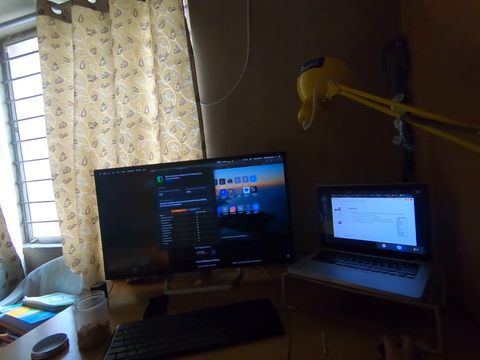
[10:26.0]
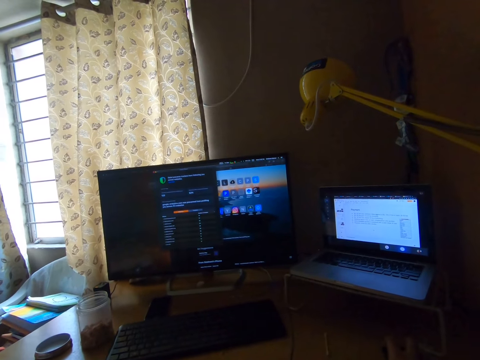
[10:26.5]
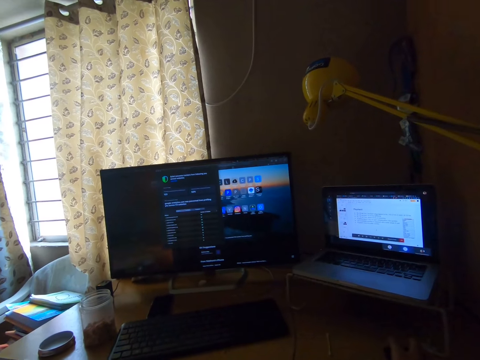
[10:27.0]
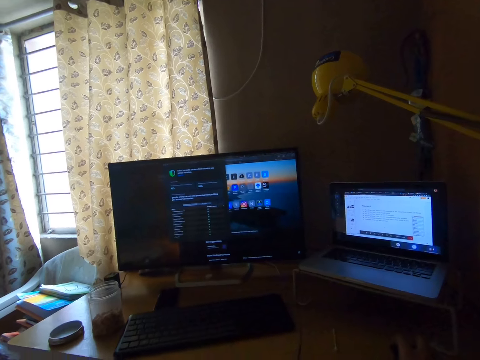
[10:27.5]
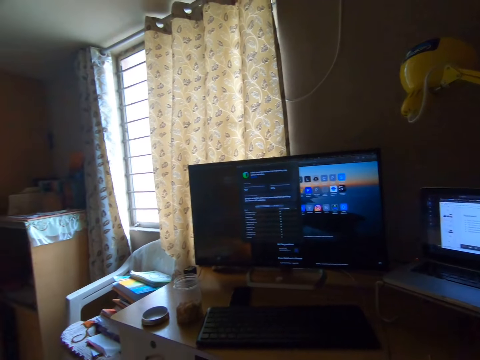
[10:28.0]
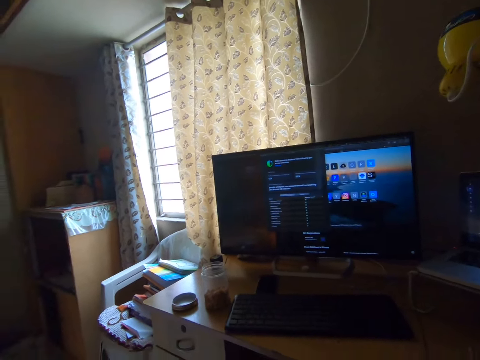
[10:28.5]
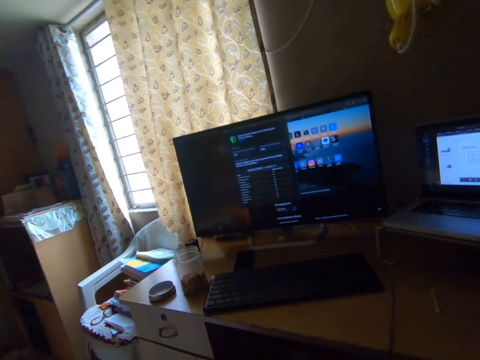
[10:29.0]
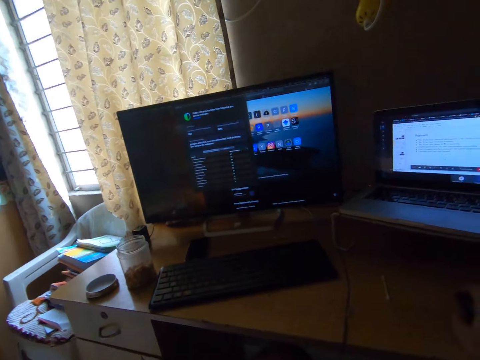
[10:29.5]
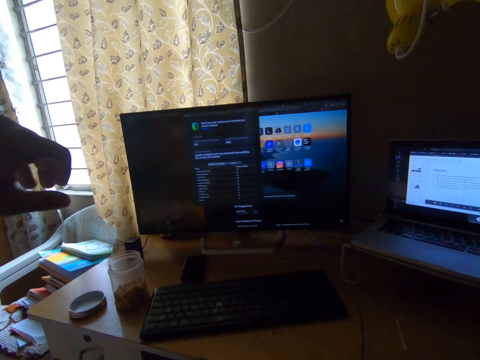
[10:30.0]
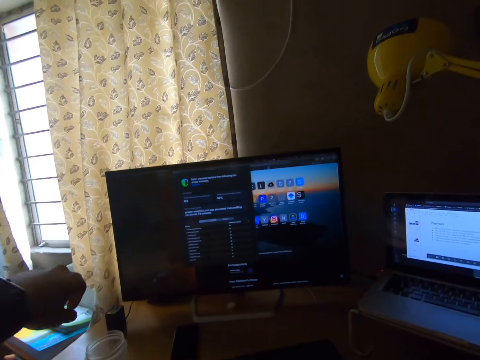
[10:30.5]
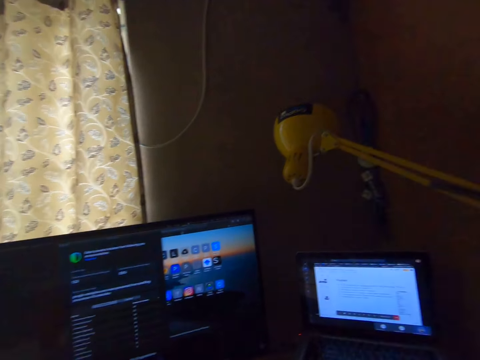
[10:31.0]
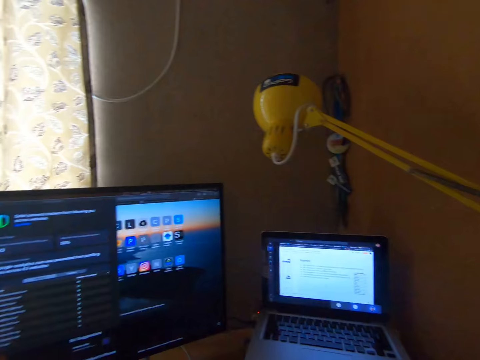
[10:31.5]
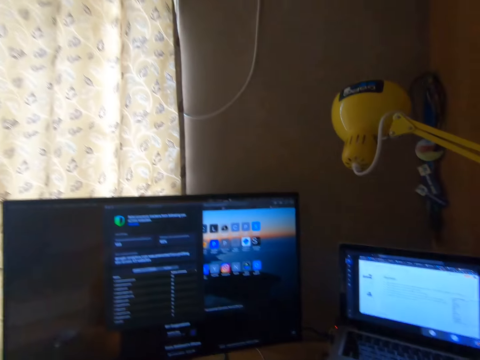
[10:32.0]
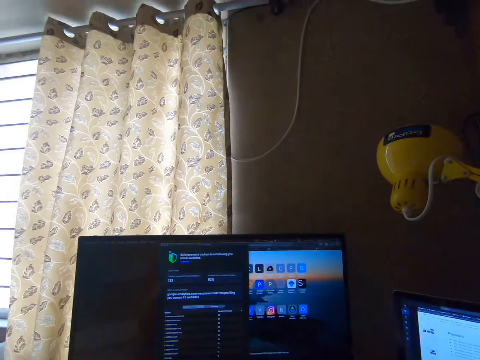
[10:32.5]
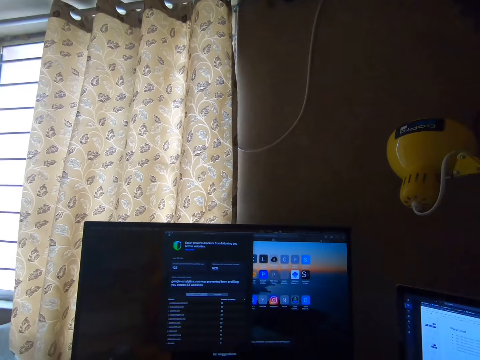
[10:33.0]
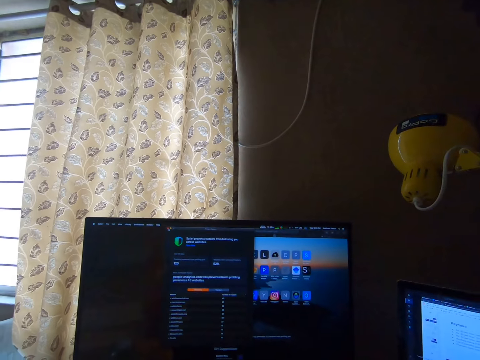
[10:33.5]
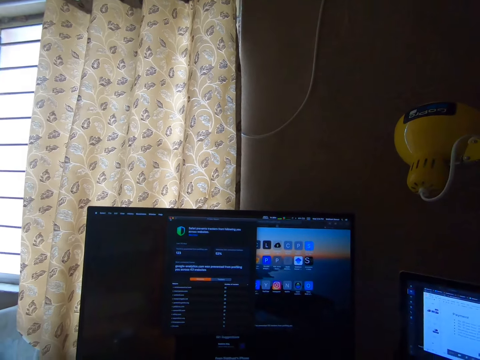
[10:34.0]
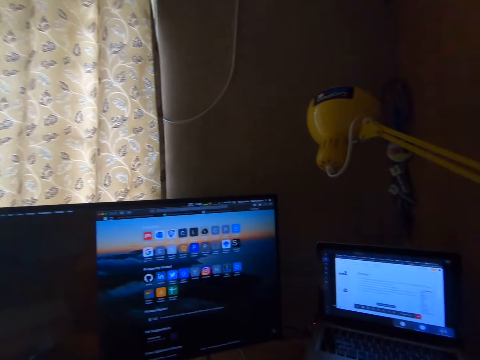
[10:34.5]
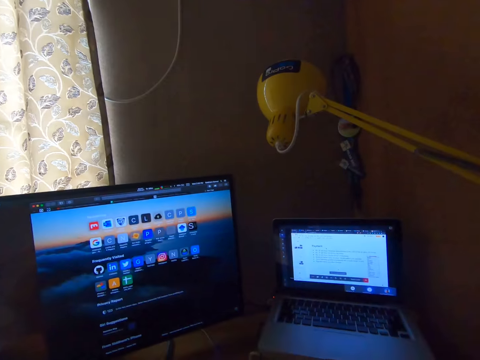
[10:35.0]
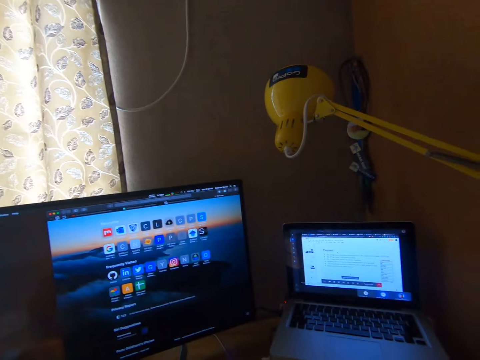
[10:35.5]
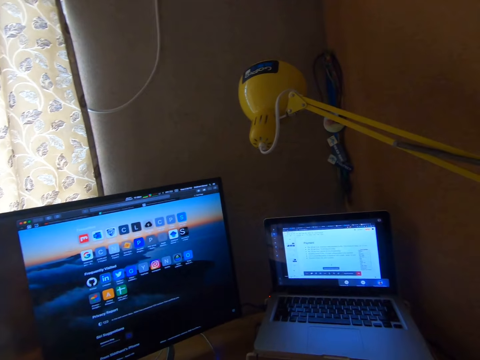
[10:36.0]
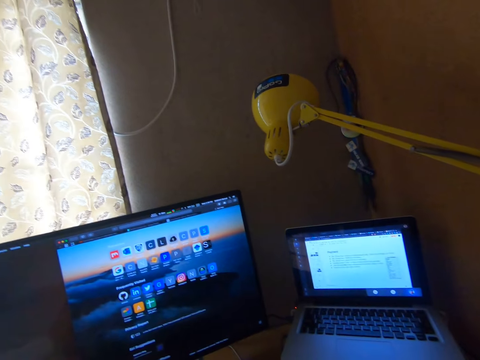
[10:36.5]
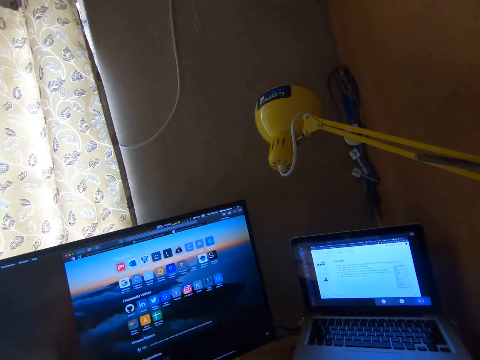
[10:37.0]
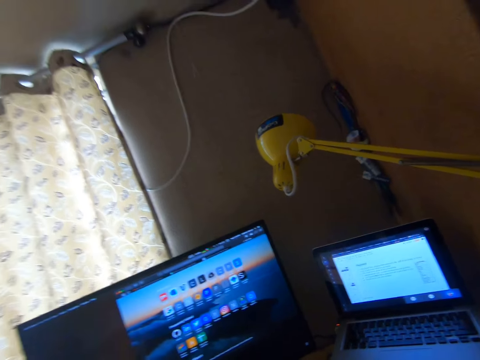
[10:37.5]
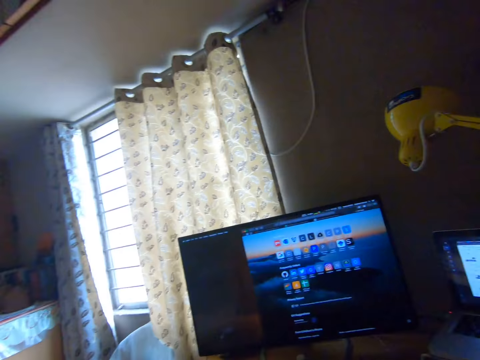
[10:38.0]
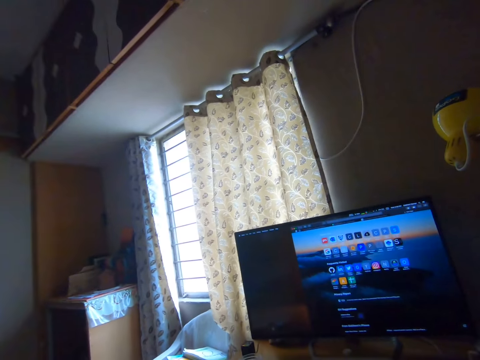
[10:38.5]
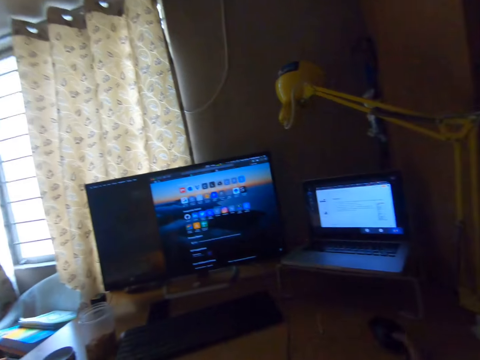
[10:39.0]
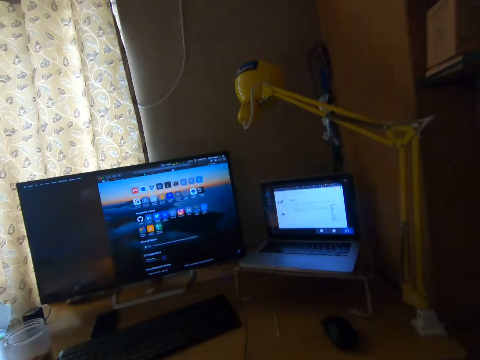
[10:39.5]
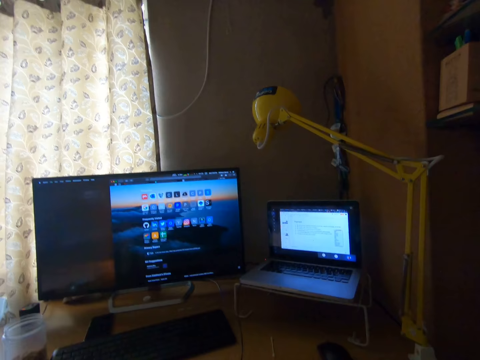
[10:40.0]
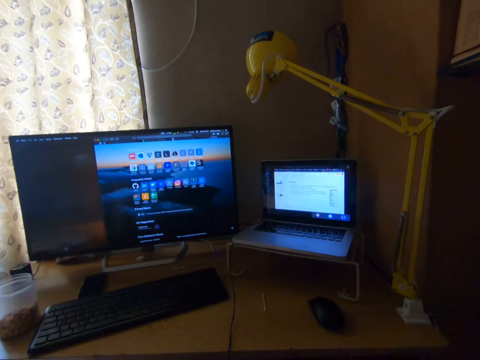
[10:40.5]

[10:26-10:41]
The camera wearer picks something from the container on the table. He removes his right hand from the mouse.

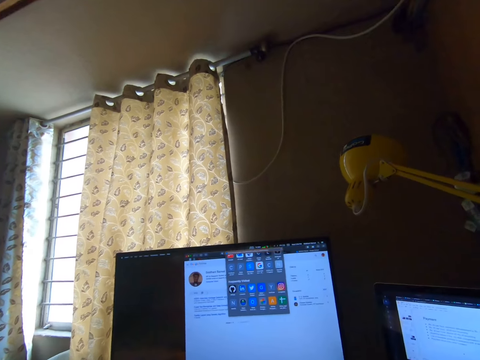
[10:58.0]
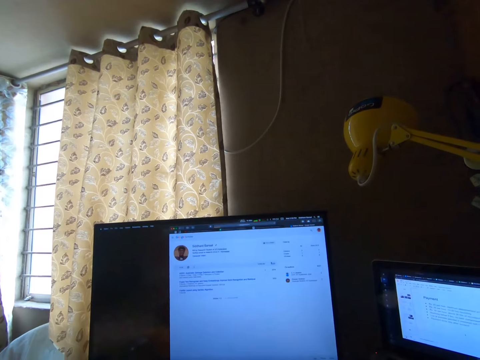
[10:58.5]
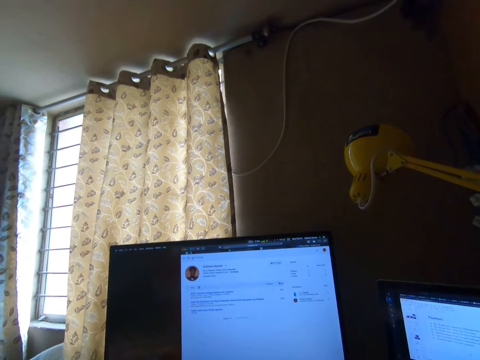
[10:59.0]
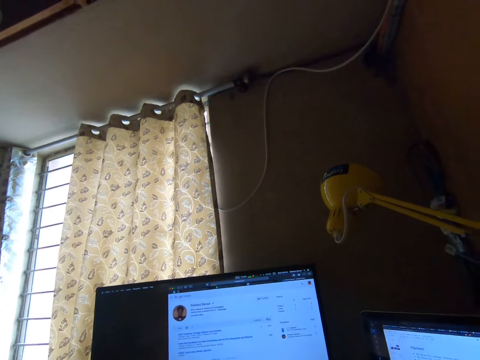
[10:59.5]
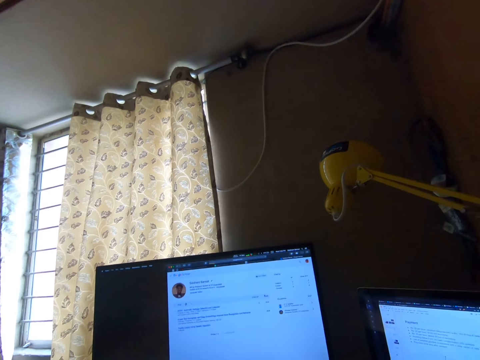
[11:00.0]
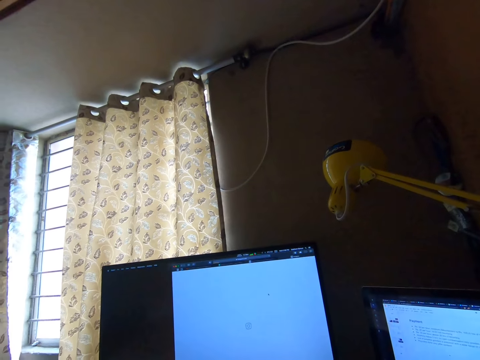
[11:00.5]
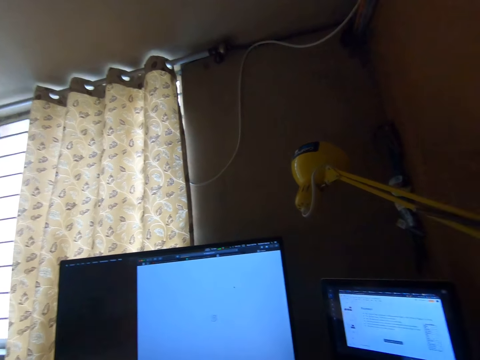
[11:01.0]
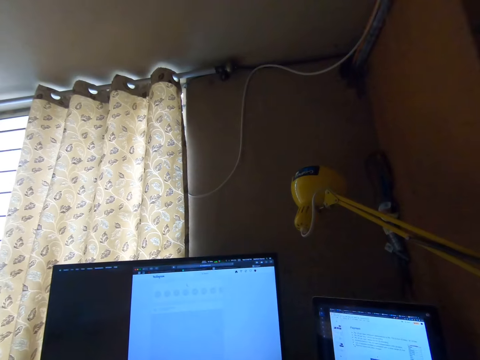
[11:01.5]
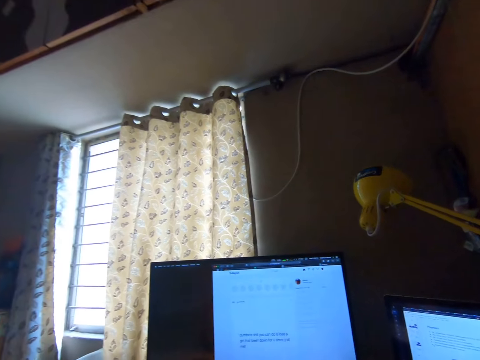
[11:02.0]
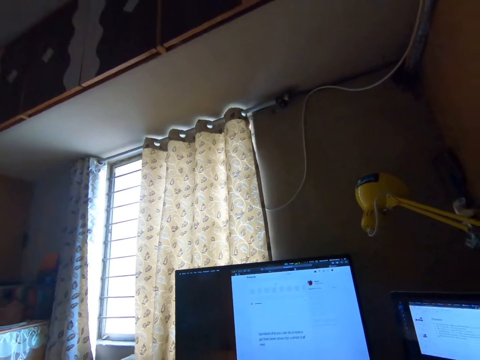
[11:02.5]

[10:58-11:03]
The camera wearer picks up the container on the table.

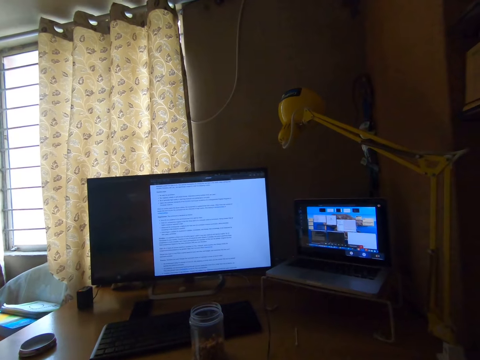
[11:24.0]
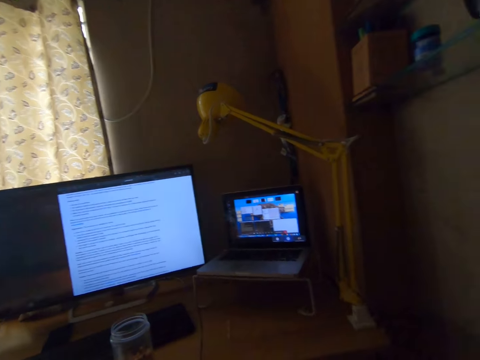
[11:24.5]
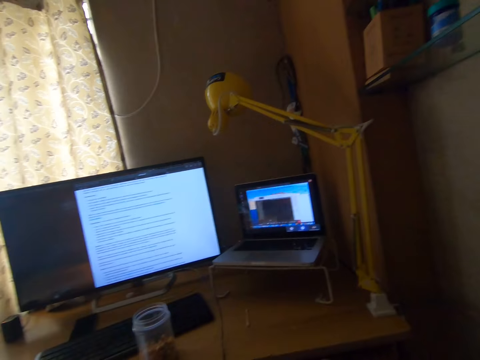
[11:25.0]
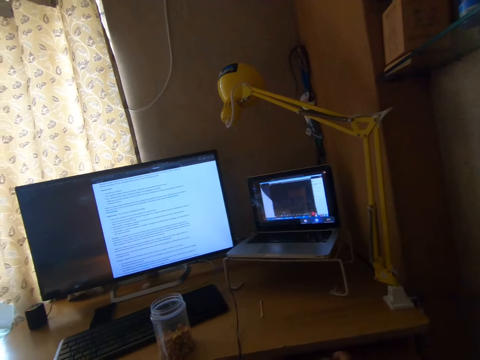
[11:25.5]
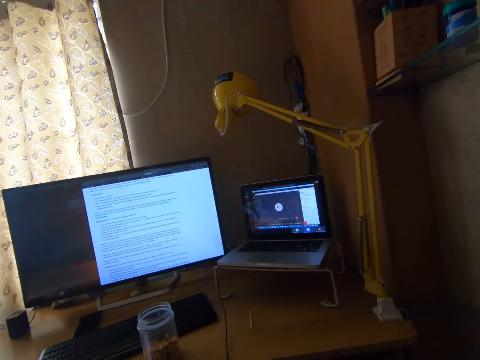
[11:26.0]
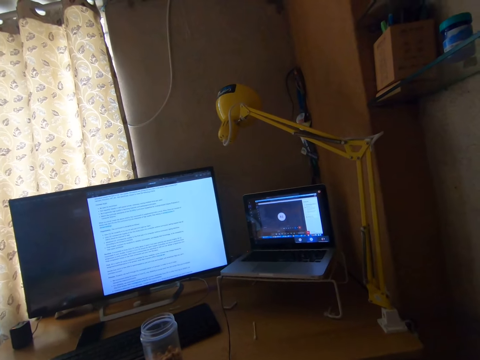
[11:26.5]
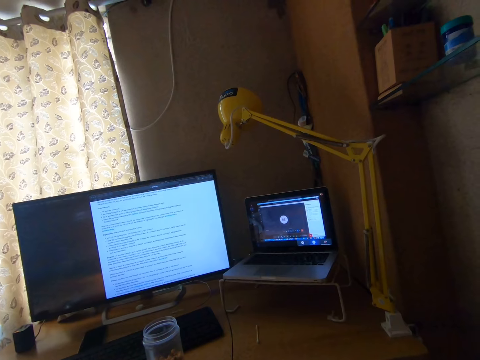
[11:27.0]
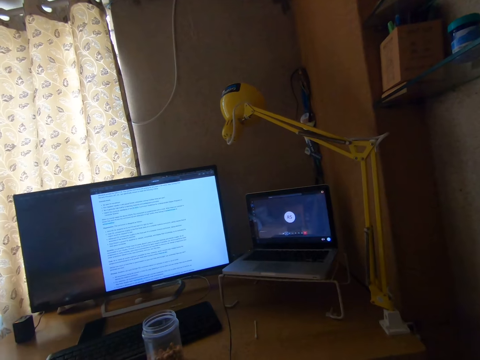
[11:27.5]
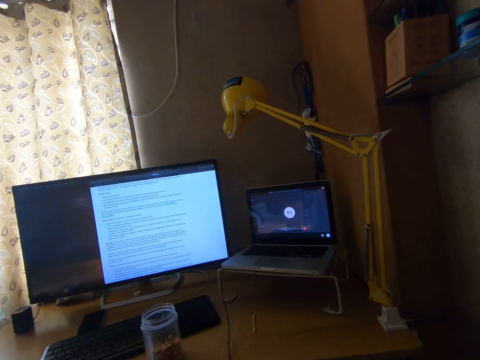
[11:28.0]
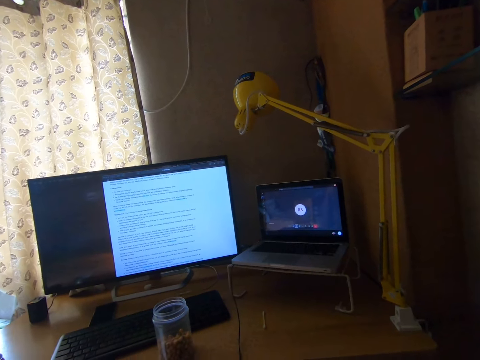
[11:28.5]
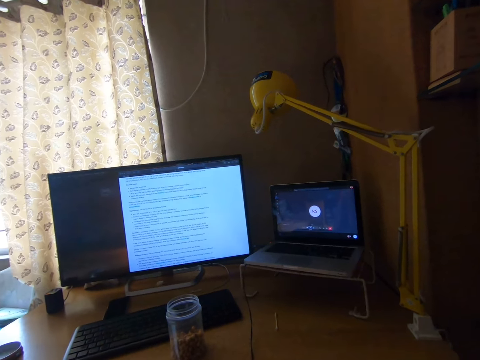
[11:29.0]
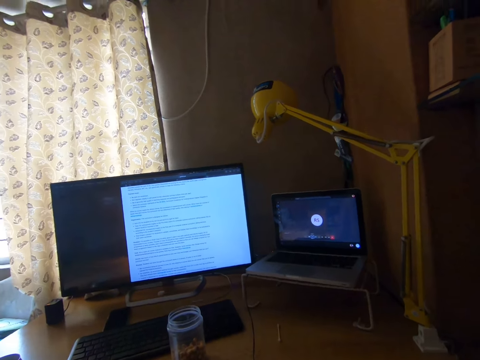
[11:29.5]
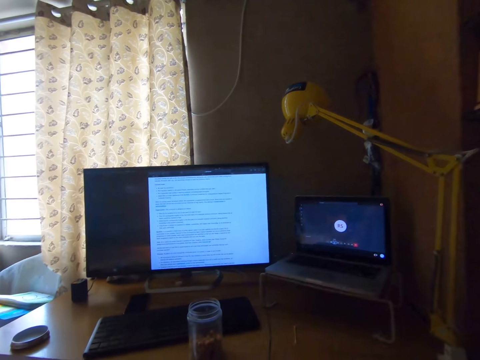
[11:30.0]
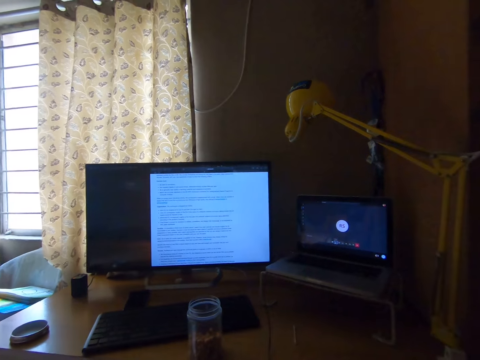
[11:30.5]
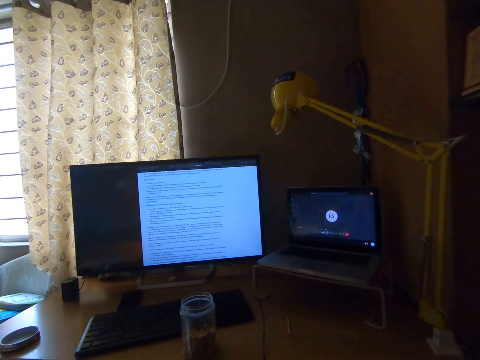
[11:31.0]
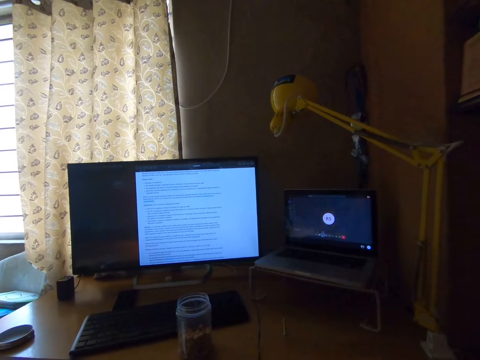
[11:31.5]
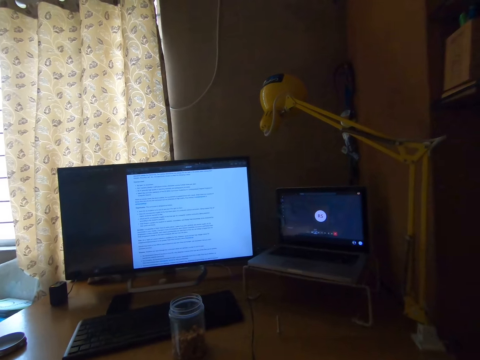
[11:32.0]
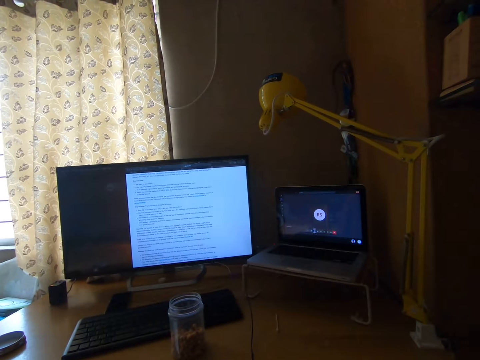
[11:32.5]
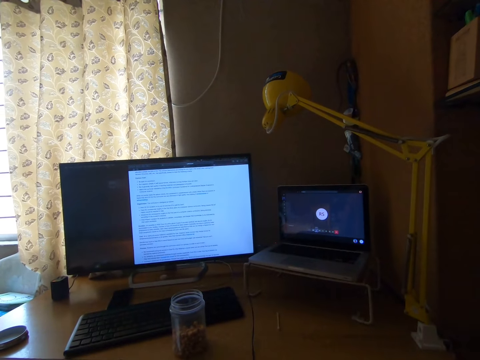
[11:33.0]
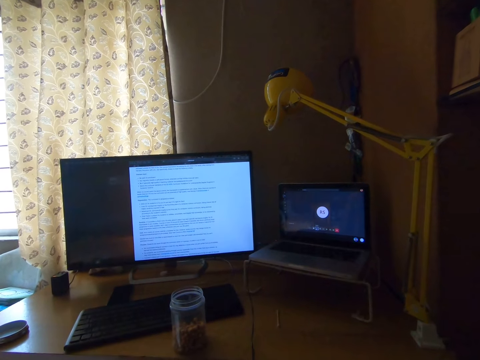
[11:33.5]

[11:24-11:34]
The camera wearer operates the laptop.
